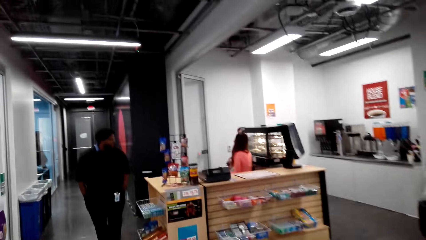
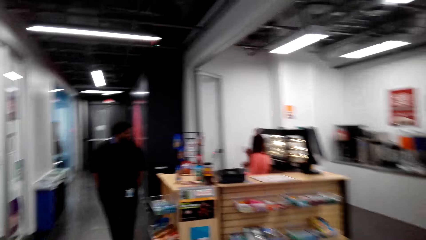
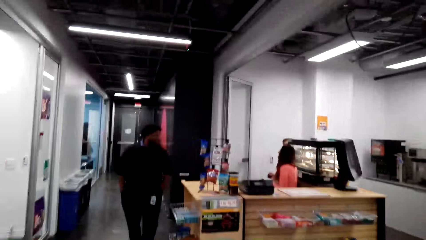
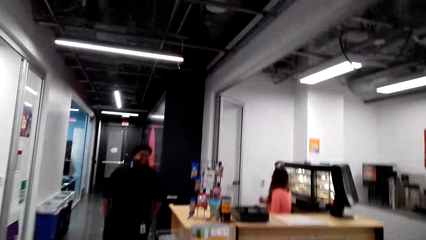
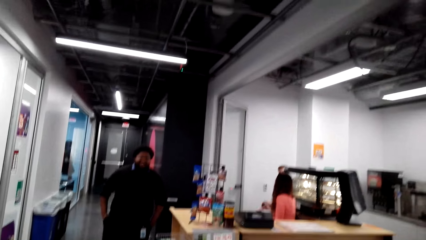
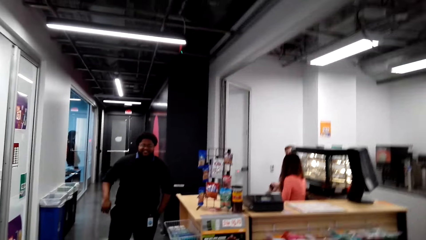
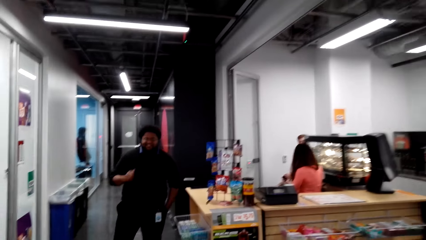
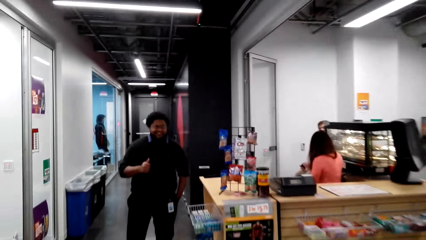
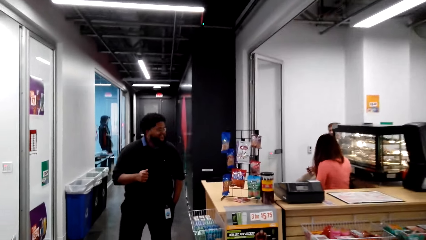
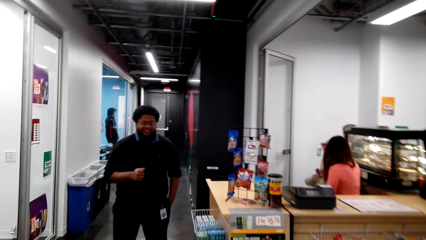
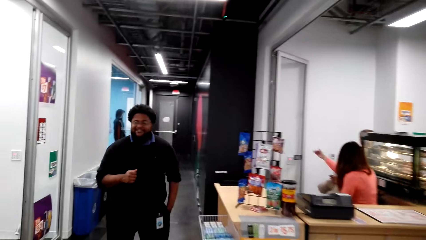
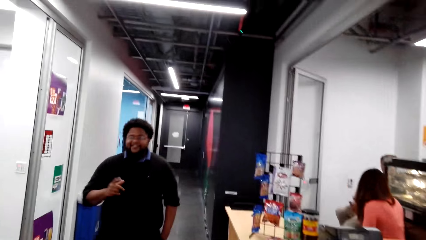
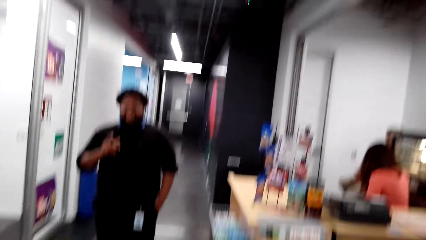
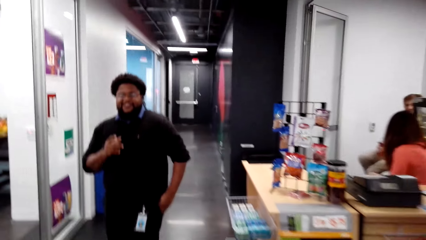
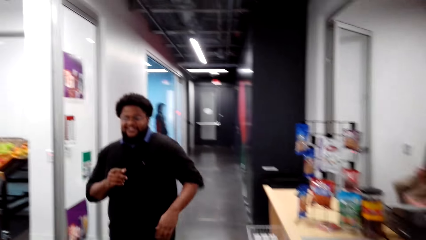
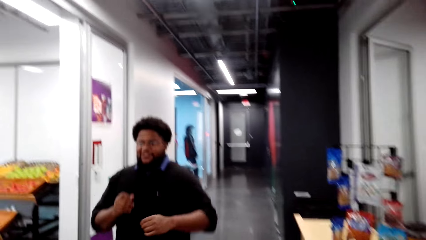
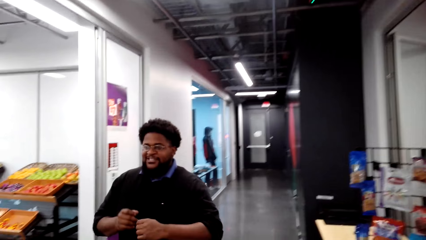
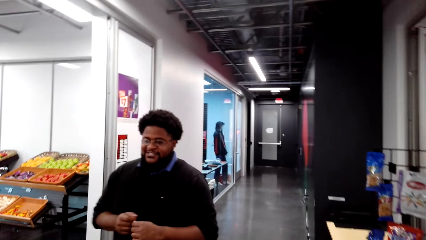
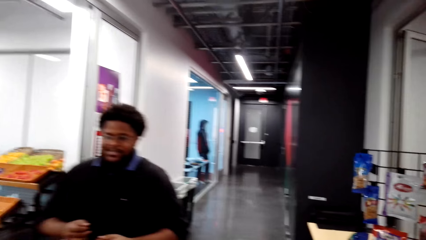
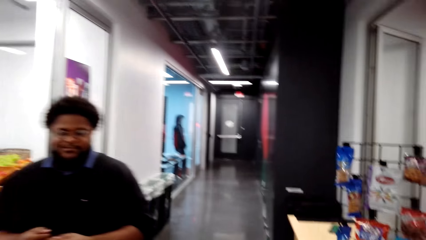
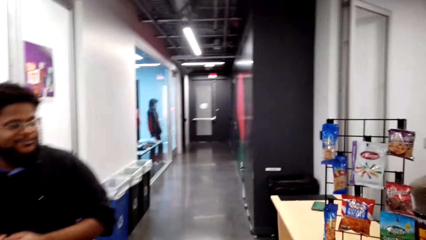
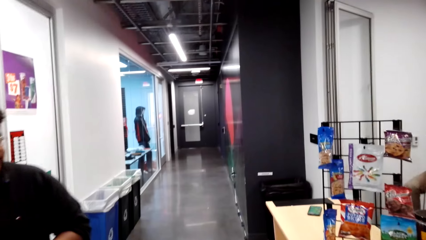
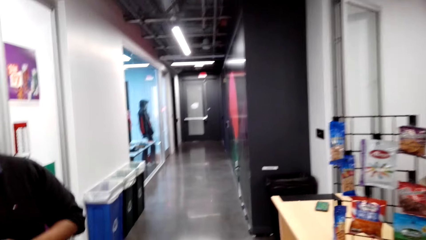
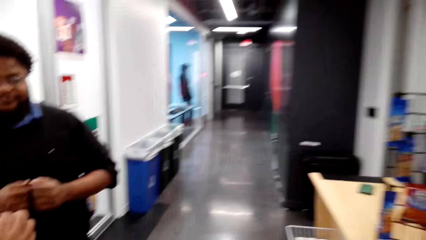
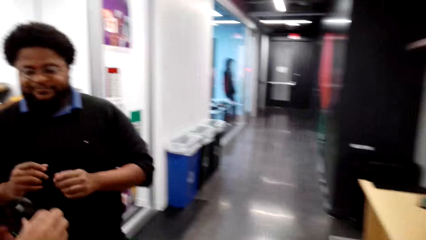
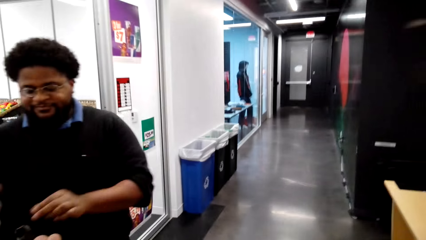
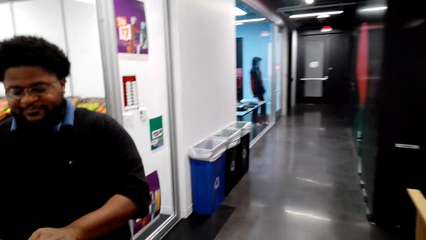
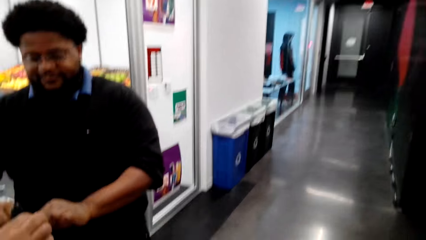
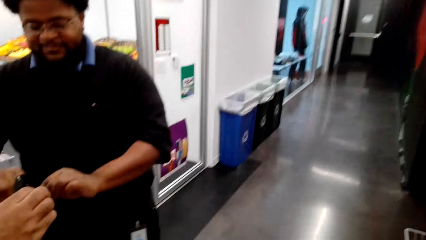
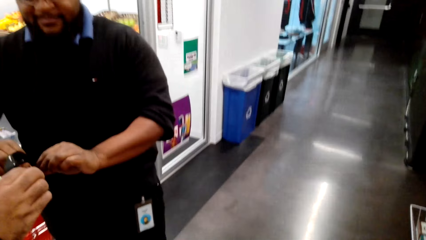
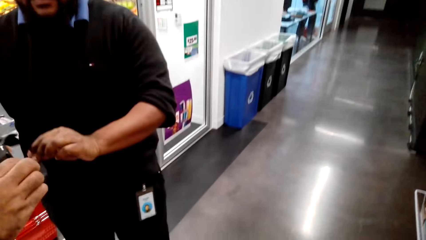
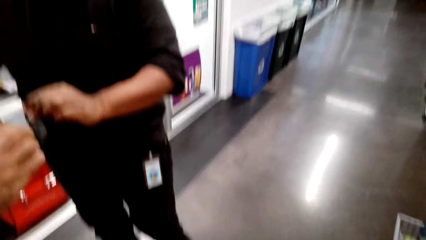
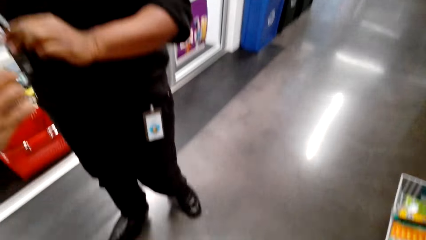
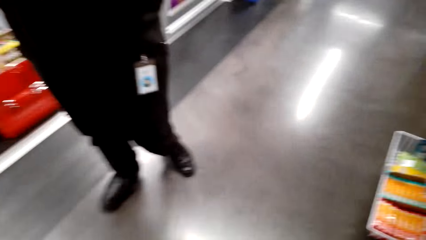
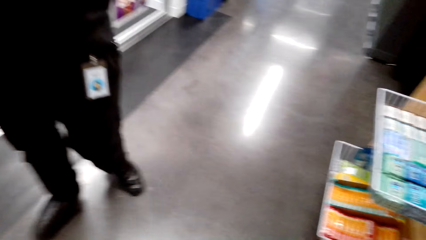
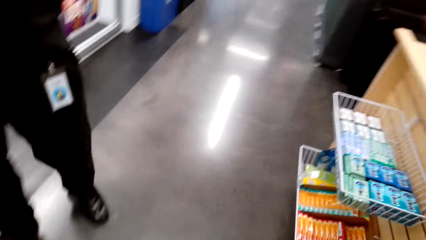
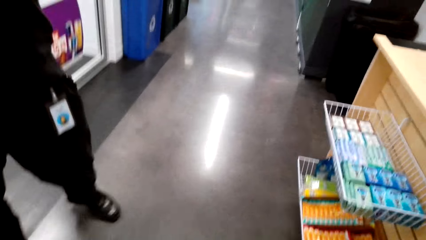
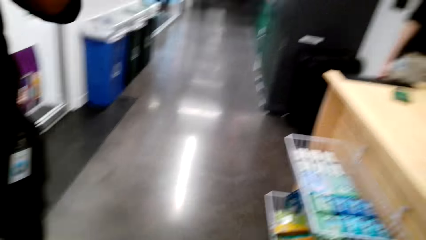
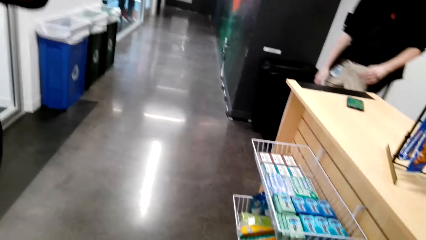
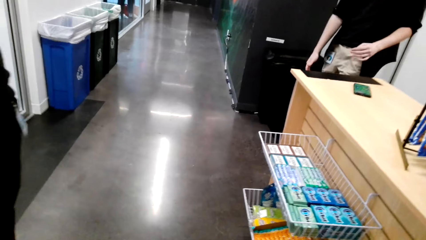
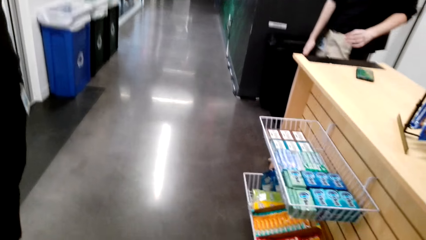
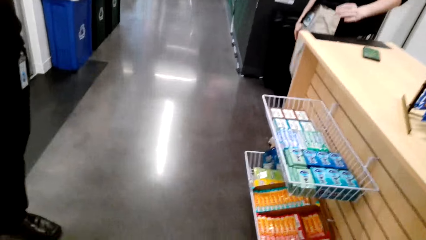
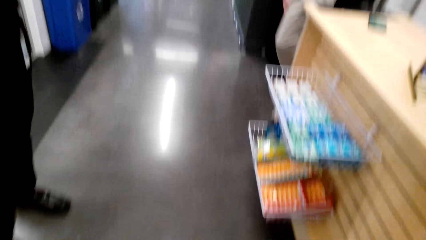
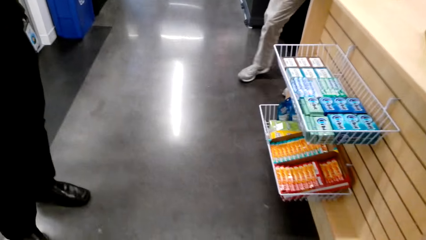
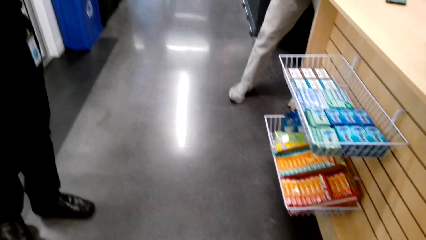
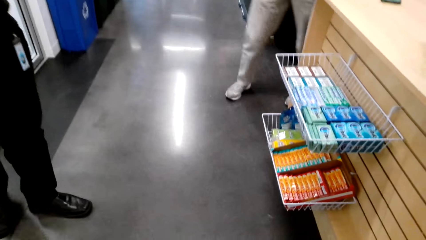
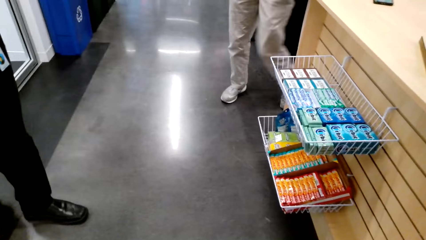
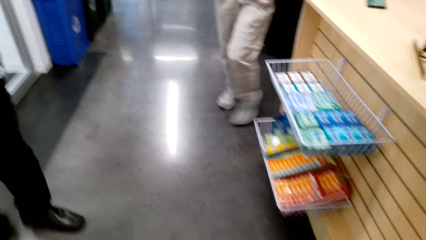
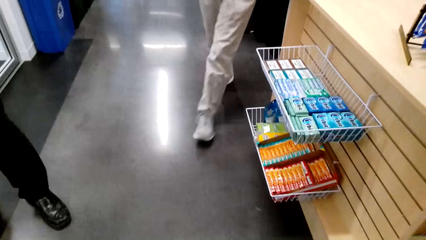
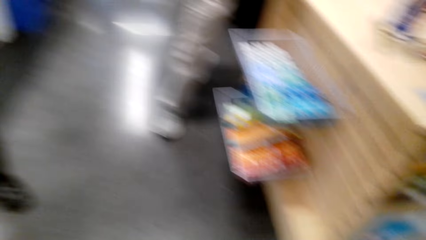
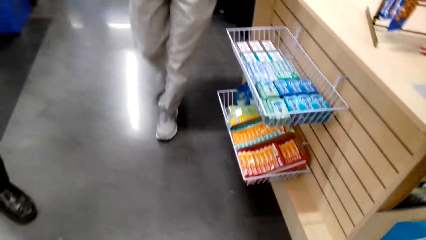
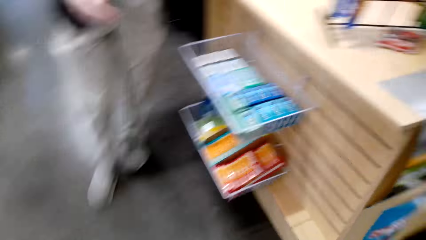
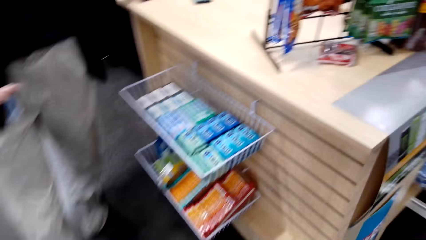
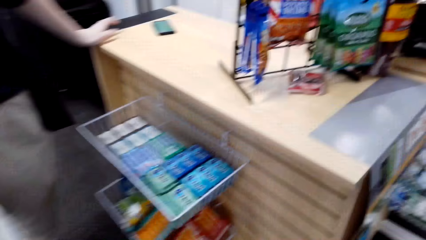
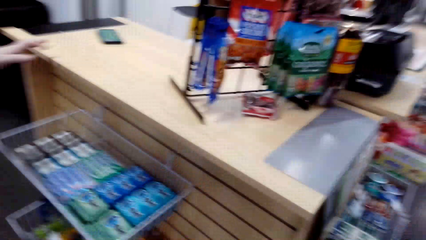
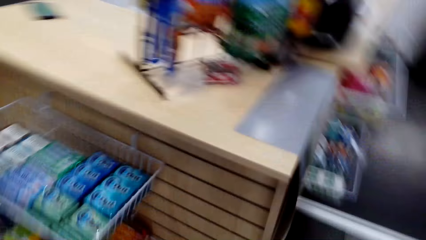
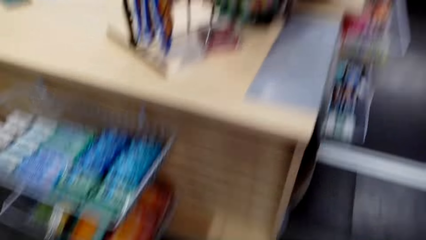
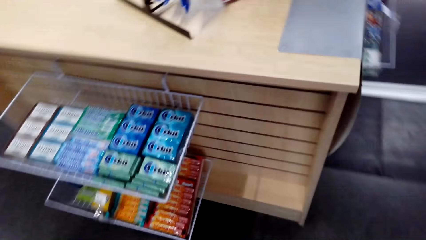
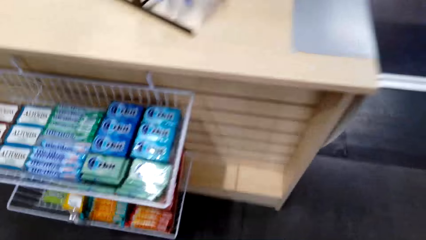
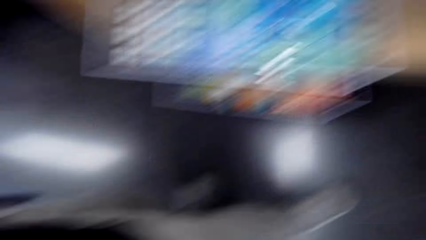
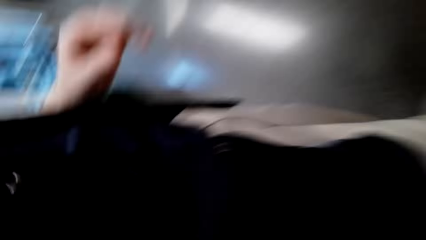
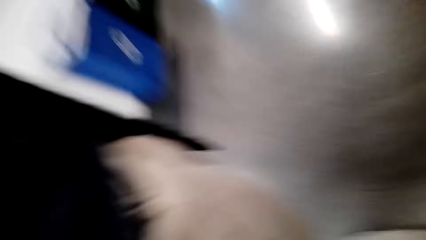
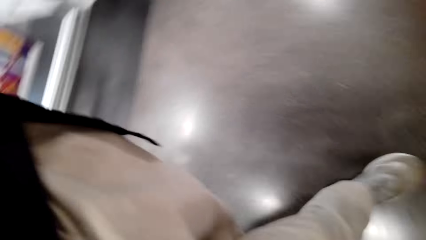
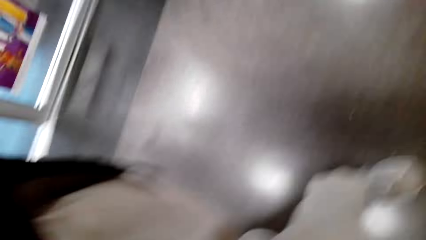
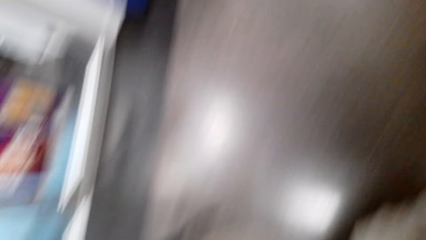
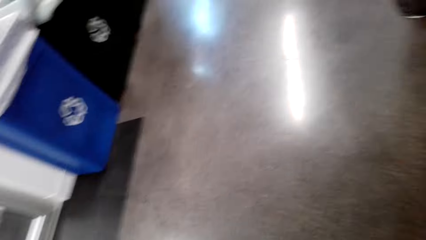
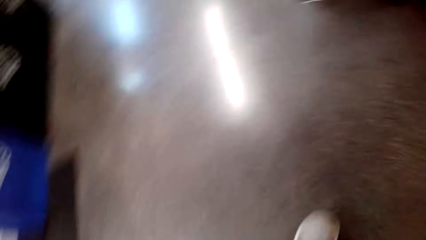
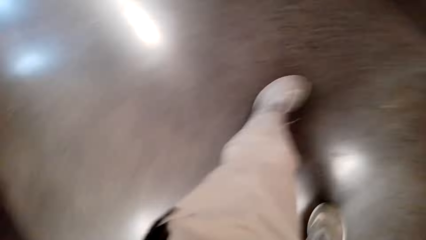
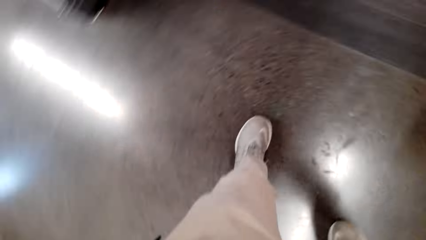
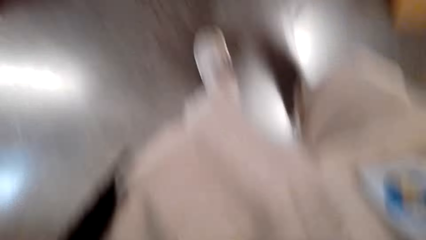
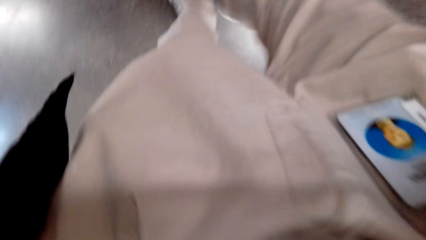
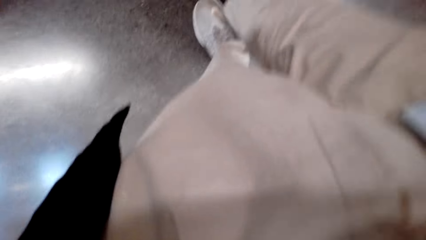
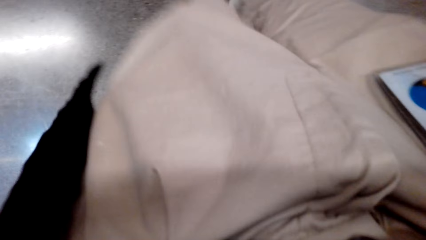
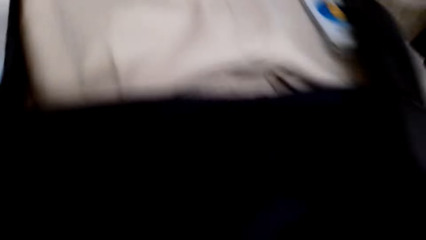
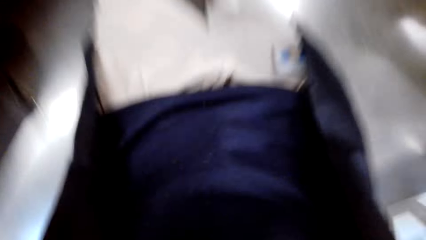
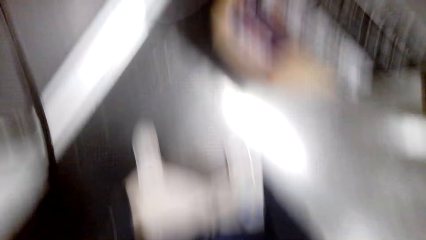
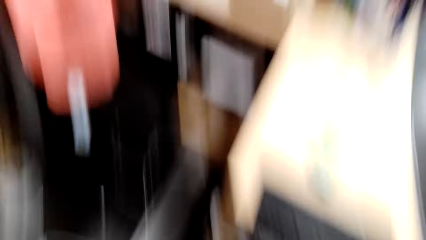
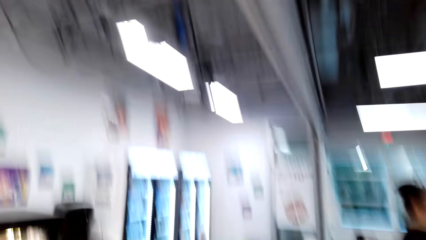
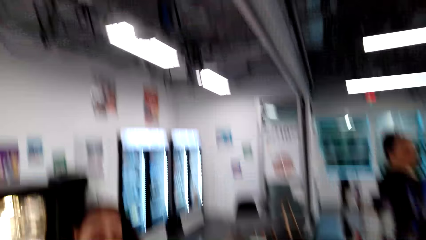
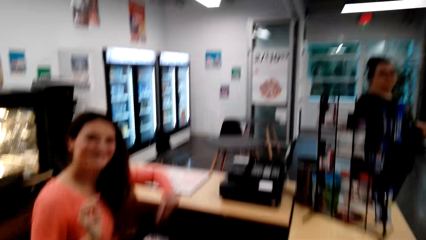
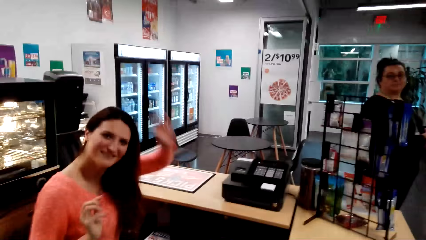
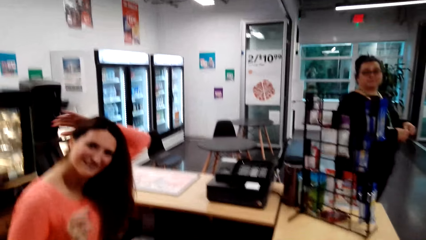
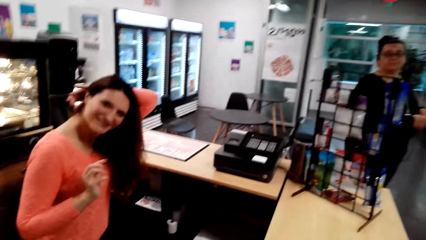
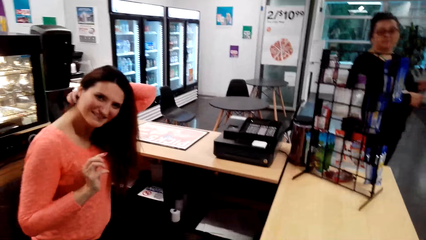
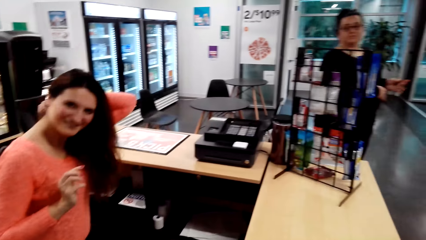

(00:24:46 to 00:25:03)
A man puts thumbs up. The man talks to the camera wearer. The man takes the camera from the camera wearer. The camera wearer walks around the room.
